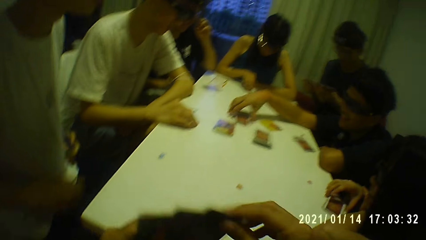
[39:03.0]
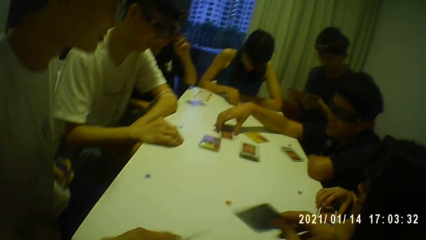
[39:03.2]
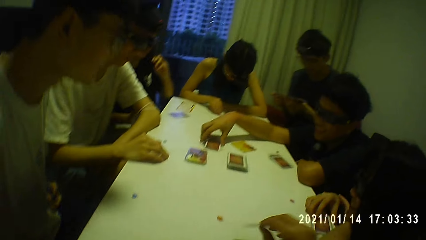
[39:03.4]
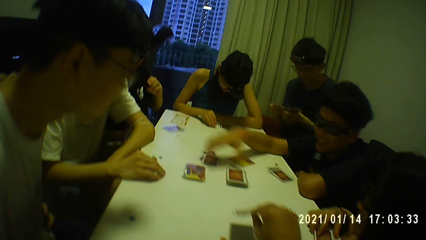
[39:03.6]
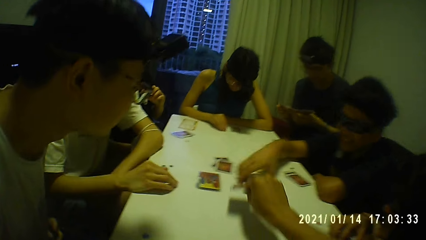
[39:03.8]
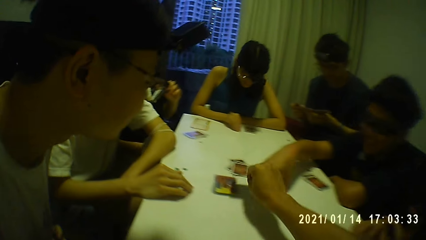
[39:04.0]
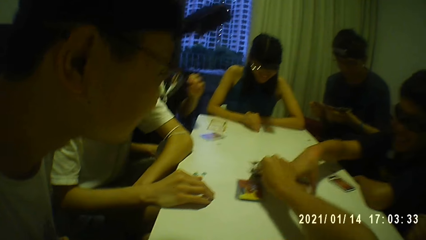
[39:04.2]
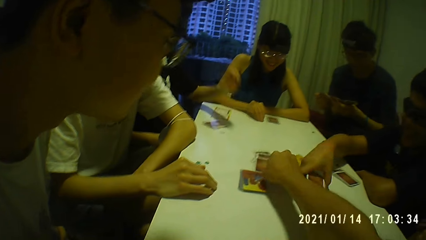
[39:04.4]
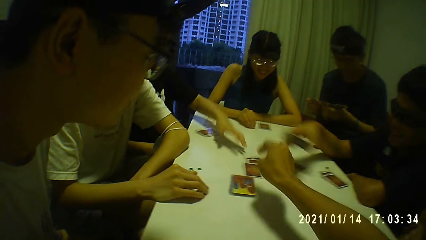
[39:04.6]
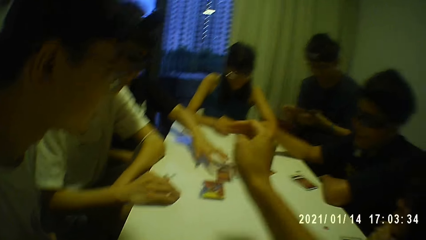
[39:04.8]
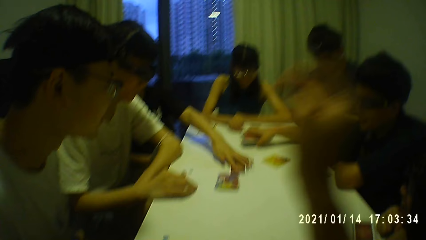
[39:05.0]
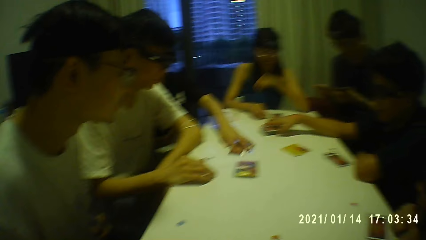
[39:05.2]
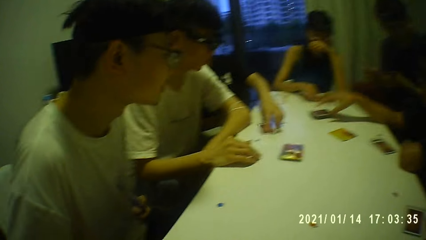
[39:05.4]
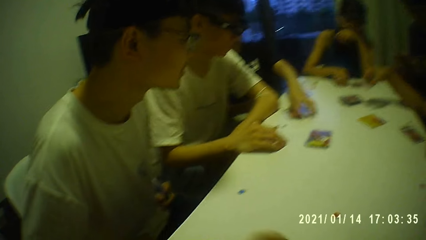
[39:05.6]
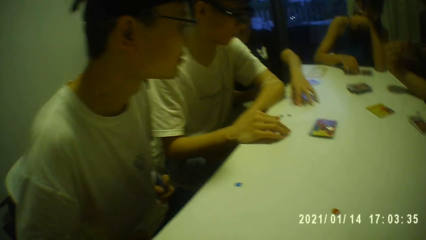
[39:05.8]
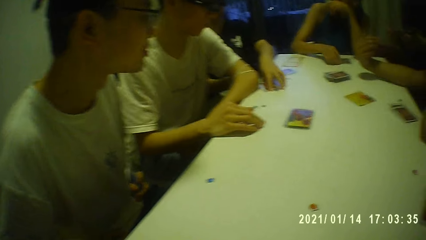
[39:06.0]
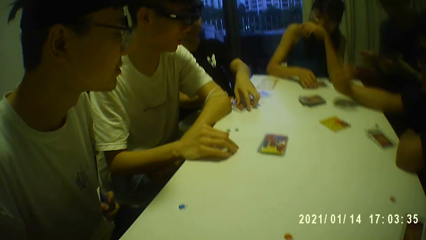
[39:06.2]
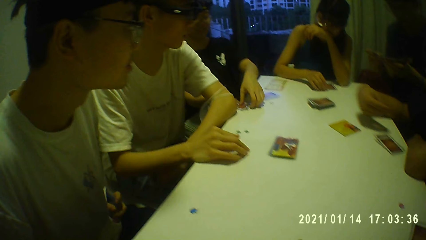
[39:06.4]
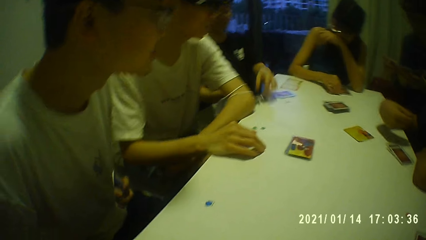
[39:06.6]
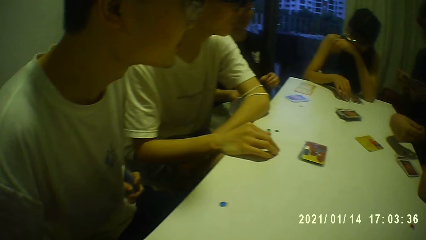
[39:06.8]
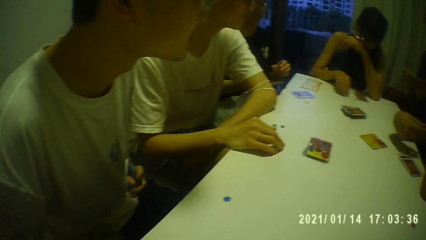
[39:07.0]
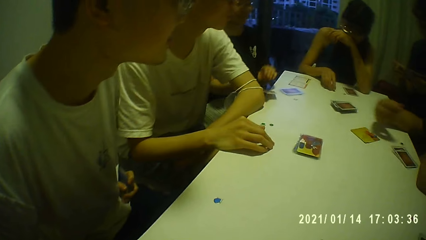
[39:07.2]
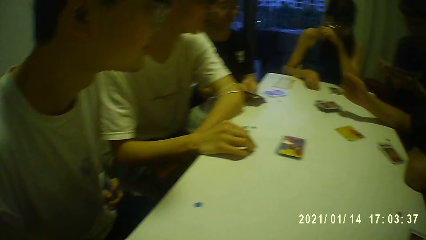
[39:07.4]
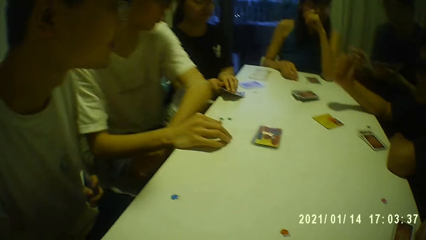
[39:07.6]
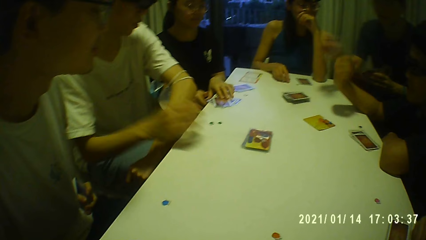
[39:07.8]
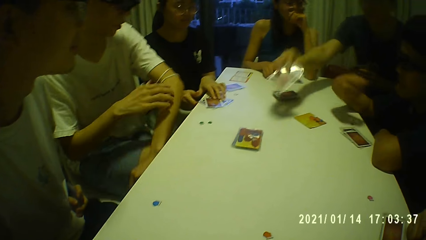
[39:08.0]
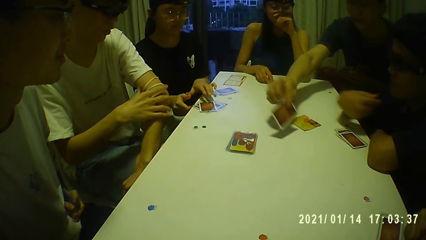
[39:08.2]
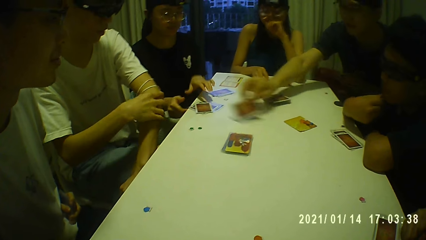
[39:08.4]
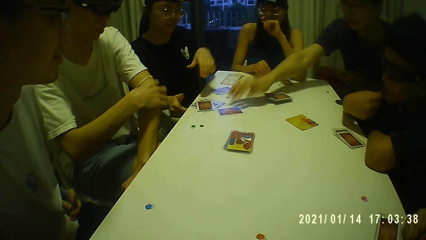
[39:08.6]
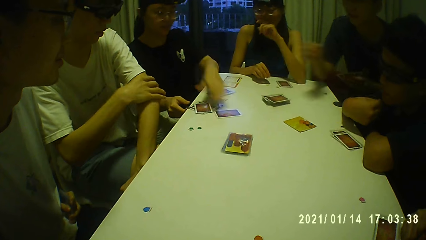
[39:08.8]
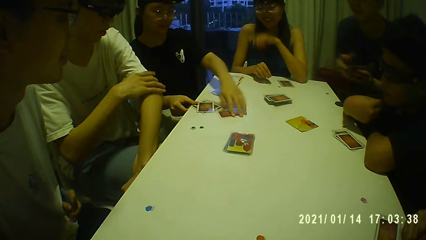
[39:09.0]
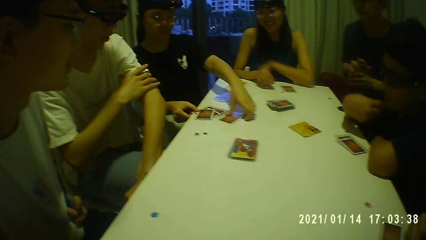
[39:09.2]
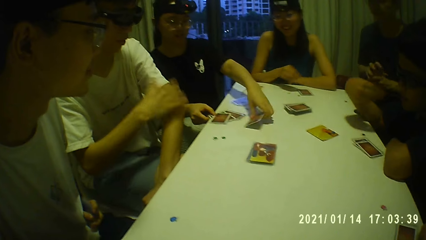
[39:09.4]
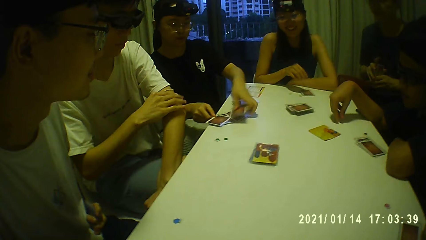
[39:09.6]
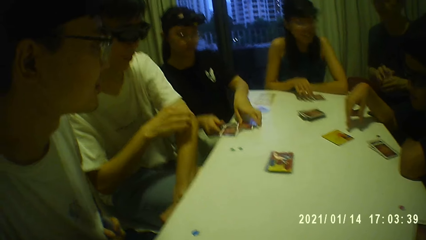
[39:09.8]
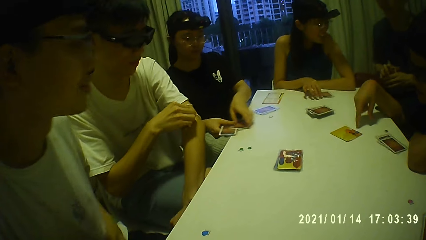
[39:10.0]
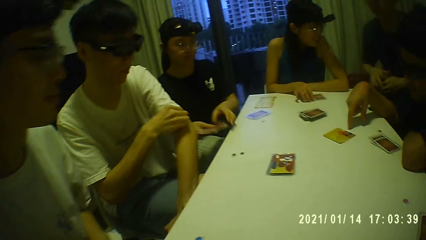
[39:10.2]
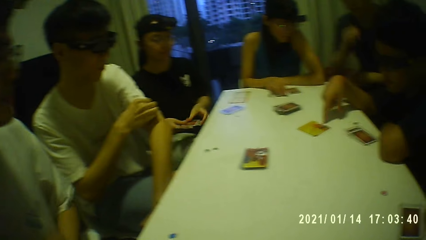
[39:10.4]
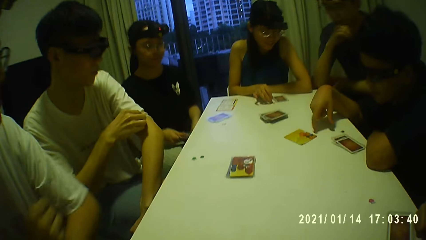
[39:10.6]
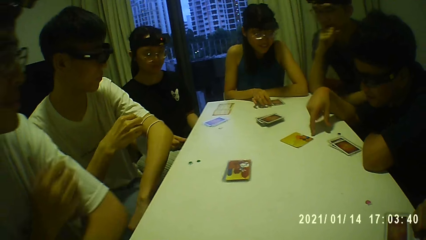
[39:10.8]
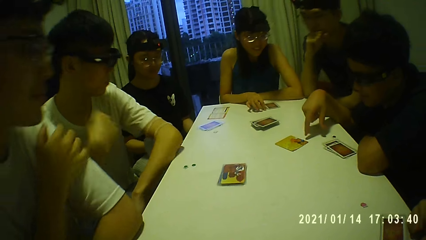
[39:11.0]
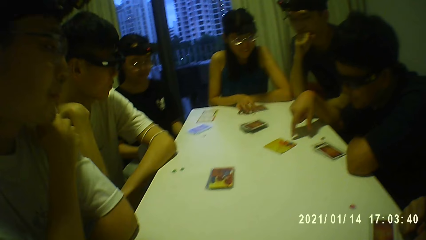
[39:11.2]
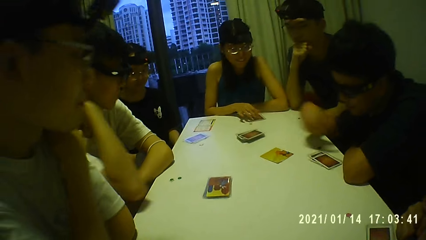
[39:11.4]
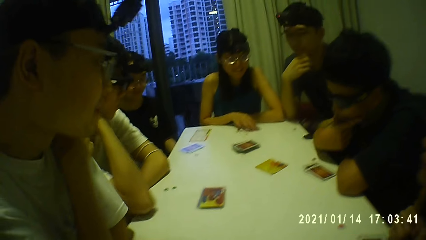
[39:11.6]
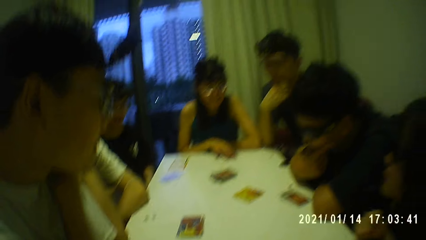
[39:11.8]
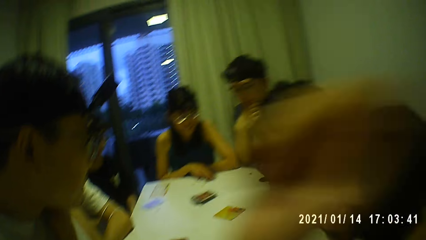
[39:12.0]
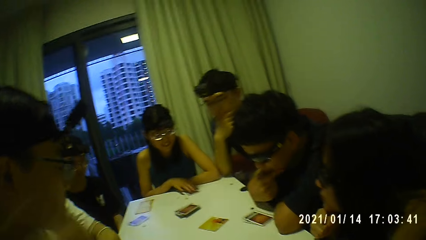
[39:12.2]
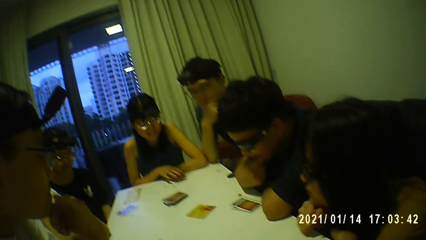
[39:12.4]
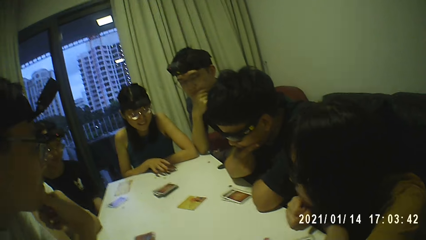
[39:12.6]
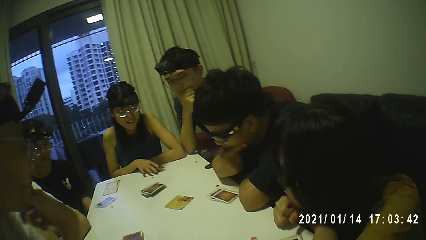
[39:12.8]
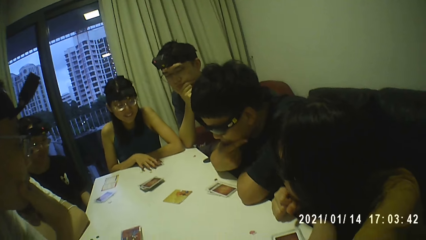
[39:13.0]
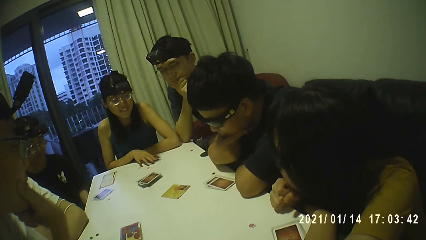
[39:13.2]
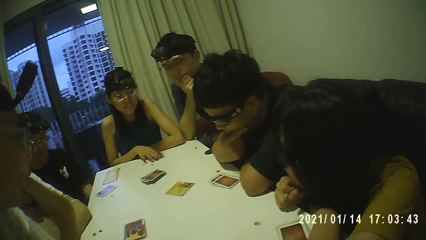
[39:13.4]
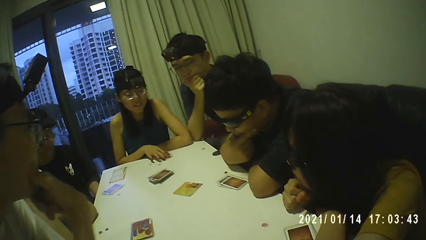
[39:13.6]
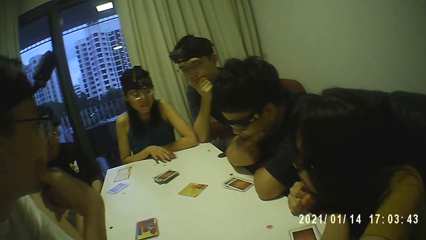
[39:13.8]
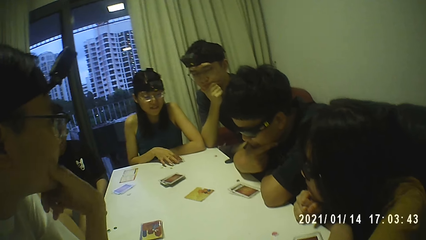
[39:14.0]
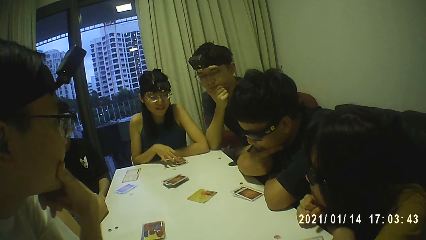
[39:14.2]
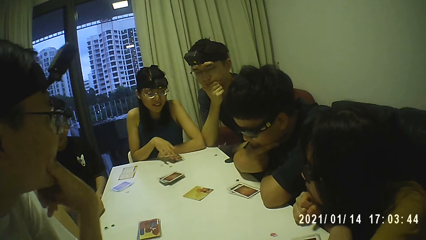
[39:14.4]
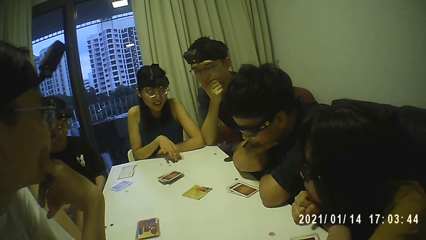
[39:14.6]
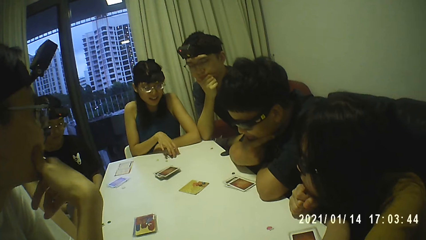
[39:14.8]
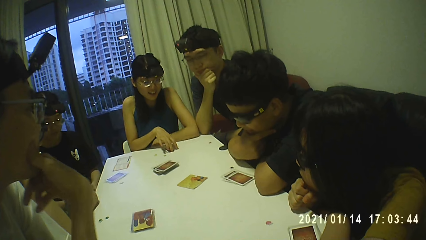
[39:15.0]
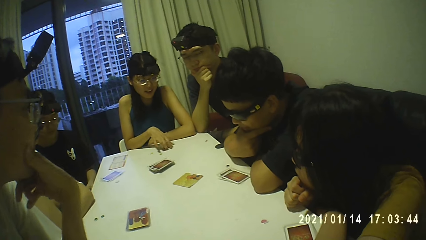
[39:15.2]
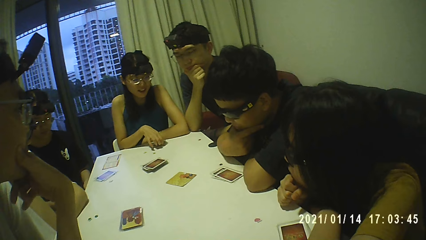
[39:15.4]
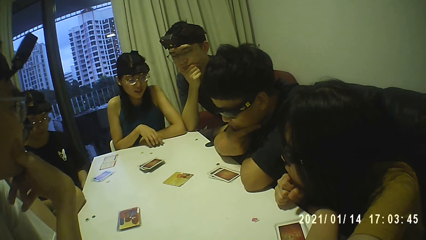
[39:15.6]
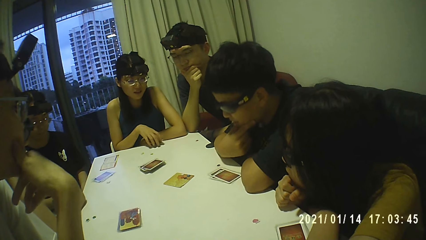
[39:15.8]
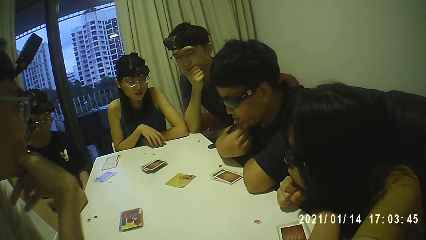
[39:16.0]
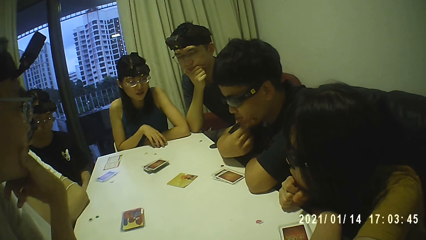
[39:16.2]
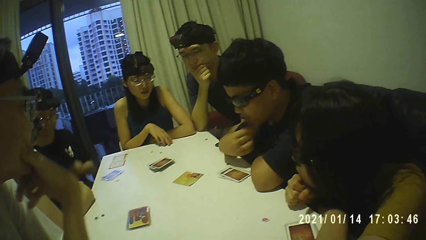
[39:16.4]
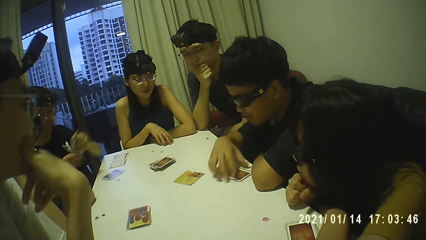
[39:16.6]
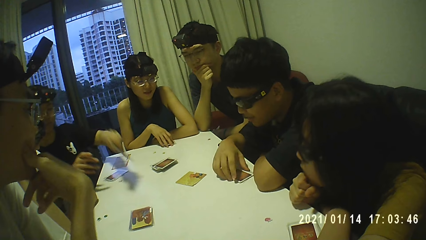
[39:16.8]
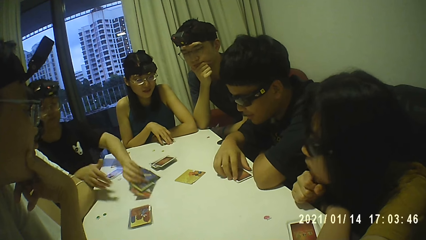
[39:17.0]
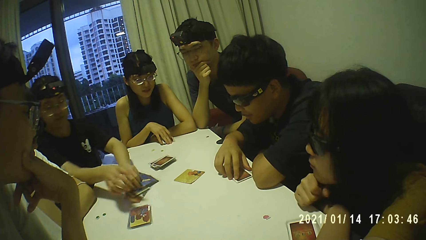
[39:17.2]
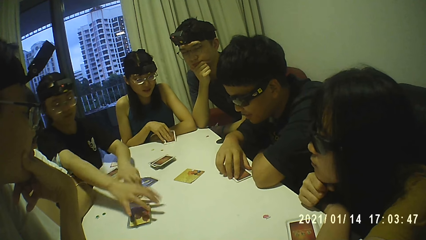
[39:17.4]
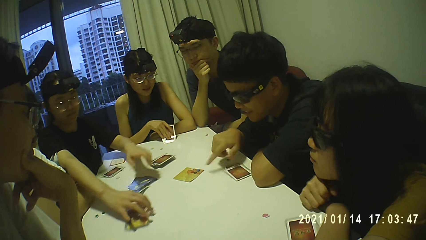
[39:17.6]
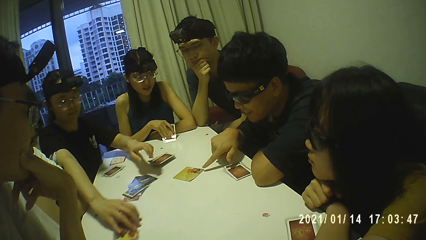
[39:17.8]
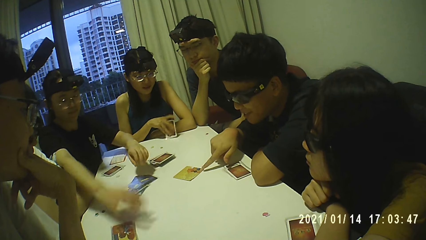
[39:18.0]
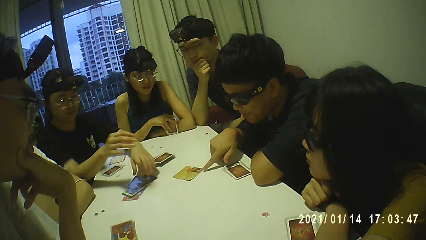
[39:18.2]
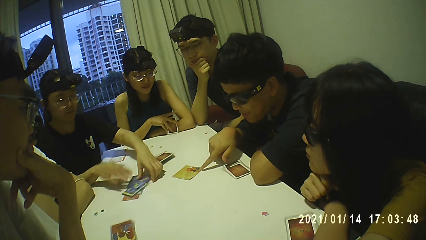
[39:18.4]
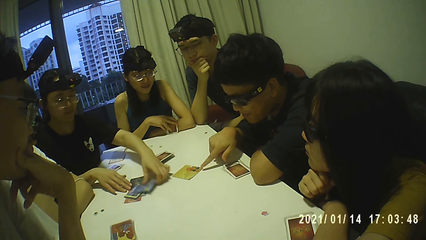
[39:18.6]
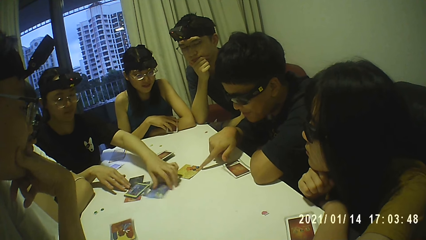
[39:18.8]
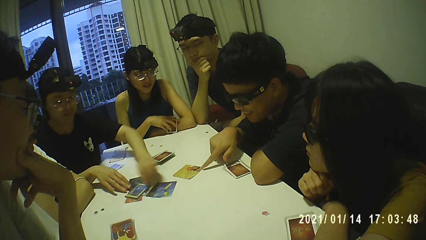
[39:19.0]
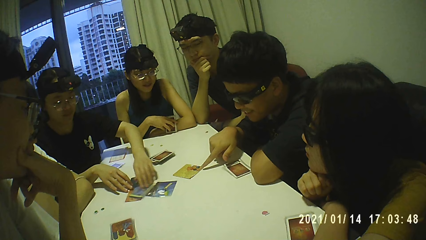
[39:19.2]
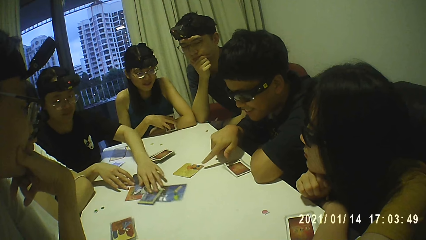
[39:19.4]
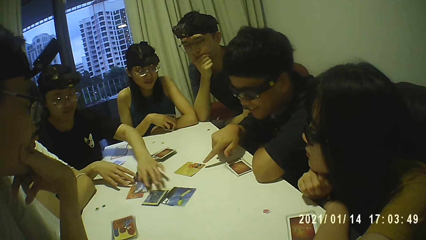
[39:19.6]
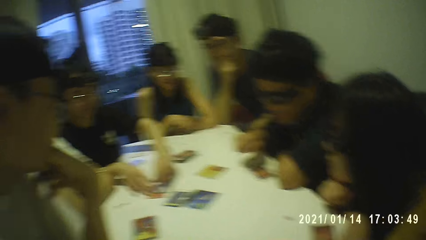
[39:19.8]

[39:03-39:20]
A woman touches the cards on the table with her right hand. A man touches the cards on the table with his right hand. The camera wearer selects a card from the cards in his left hand with his right hand. He touches playing cards. He drops the card on the table with his right hand. The man picks the cards from the table with his right hand. Another woman moves some cards on the table with her left hand. The man drops the cards on the table with his right hand. The camera wearer looks around. The second woman picks the cards from the table with both hands. The second woman drops the card on the table with her right hand. The first man touches his face with his right hand. Another man drops a card on the table with his right hand. A third man moves the facemask on his arm with his right hand. The second woman picks the card from the table with her right hand and packs the cards from the table with both hands. The second man holds the cards with both hands. The first man converses with the group of people and the camera wearer. The second man touches his face with his left hand. A person picks playing cards from the table. The first man touches his face with his right hand. The camera wearer looks around. A third woman touches the cards on the table with her right hand. The first man moves the cards on the table with his right hand. The second woman drops the cards on the table with her left hand. The third woman picks the cards from the table with her right hand. The second woman moves some cards on the table with her right hand. The first man touches the card on the table with his right hand and converses with the group of people and the camera wearer. The second woman spreads the cards on the table with both hands.
